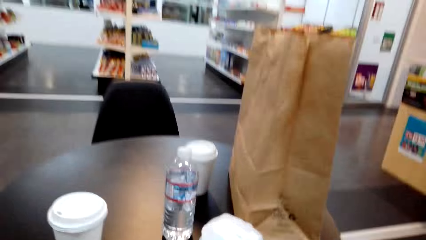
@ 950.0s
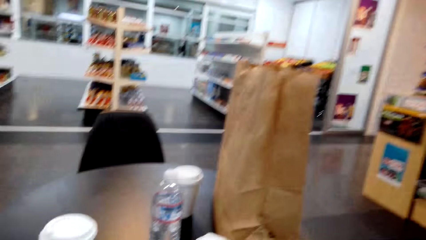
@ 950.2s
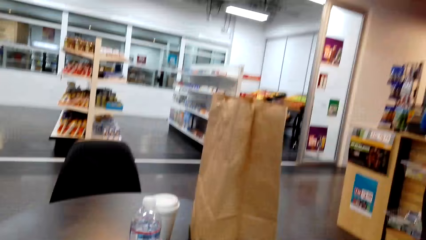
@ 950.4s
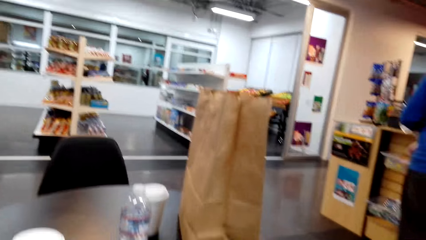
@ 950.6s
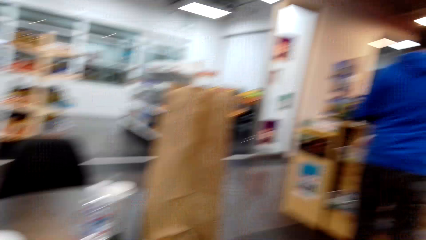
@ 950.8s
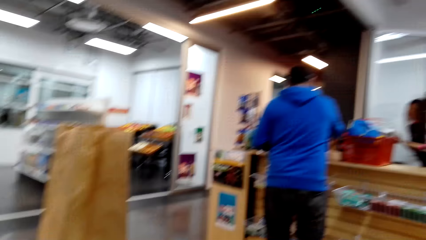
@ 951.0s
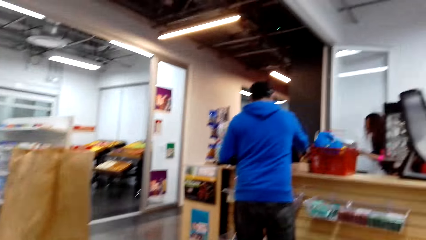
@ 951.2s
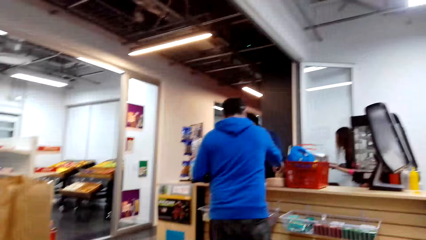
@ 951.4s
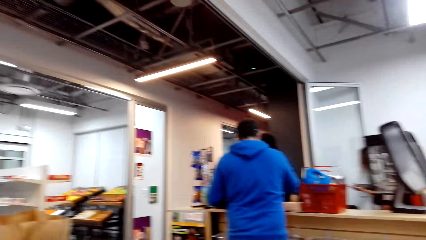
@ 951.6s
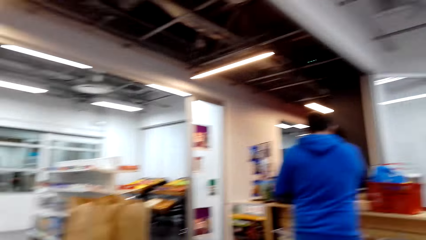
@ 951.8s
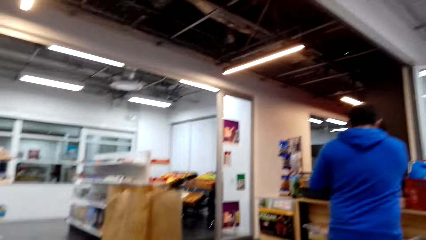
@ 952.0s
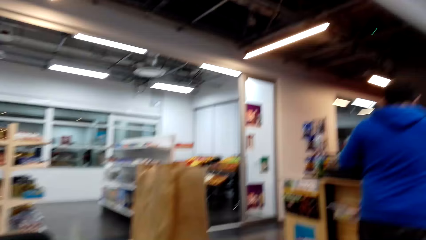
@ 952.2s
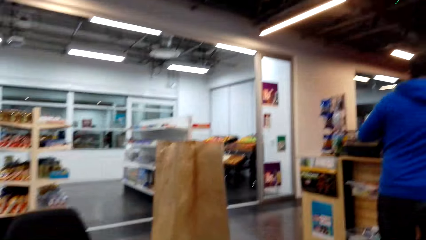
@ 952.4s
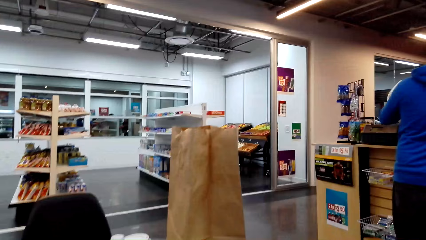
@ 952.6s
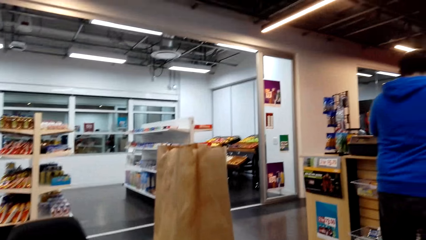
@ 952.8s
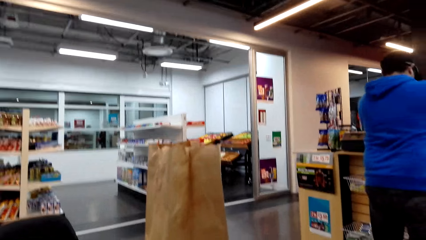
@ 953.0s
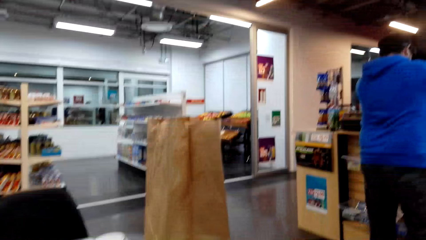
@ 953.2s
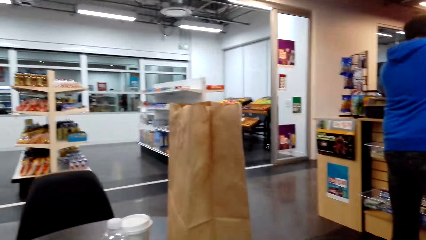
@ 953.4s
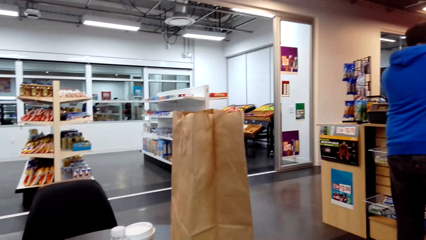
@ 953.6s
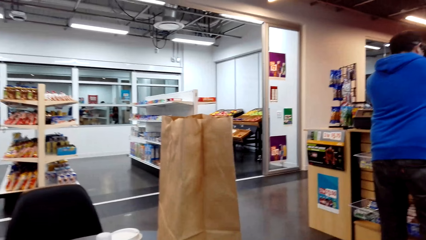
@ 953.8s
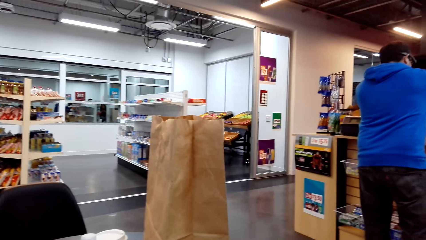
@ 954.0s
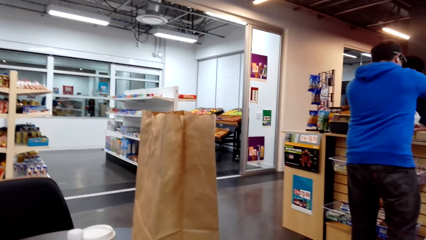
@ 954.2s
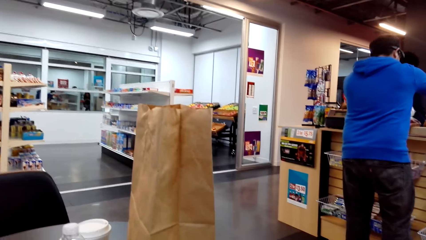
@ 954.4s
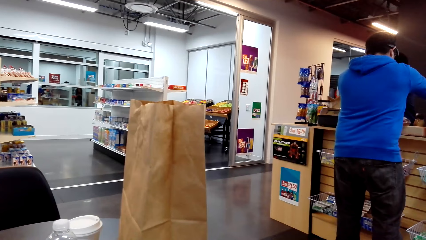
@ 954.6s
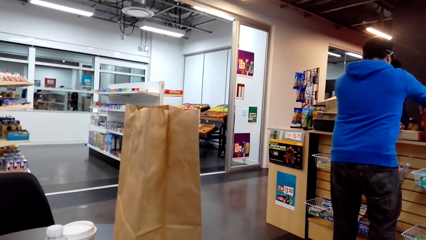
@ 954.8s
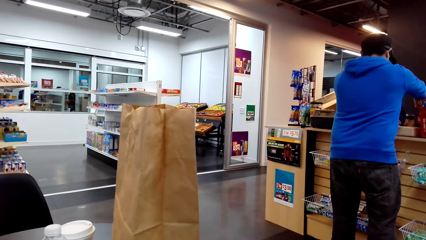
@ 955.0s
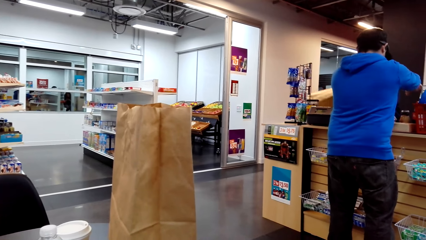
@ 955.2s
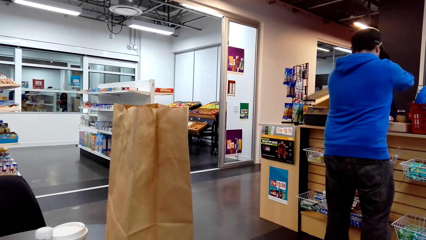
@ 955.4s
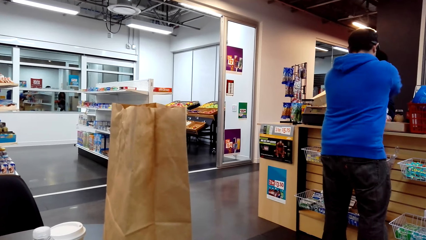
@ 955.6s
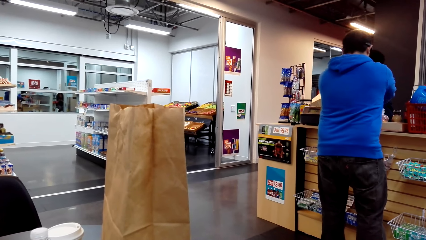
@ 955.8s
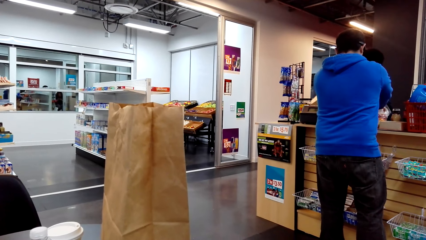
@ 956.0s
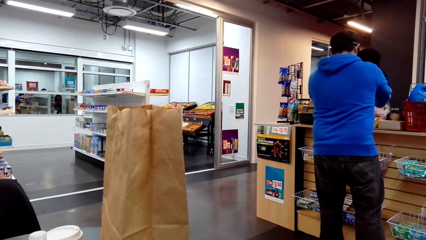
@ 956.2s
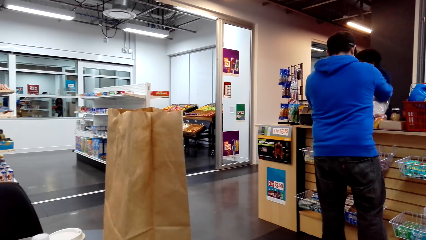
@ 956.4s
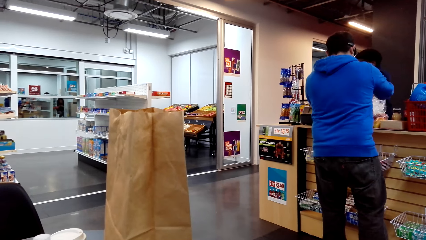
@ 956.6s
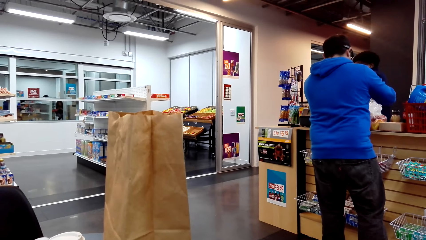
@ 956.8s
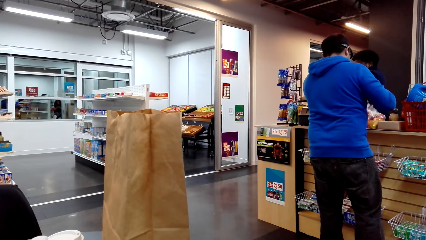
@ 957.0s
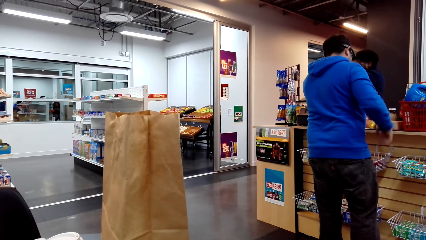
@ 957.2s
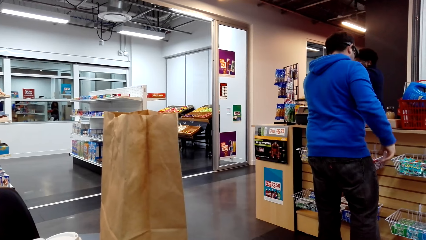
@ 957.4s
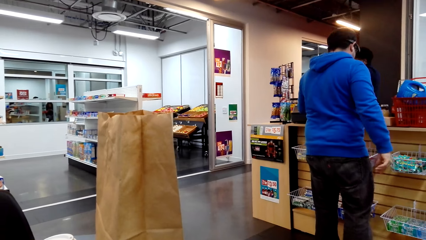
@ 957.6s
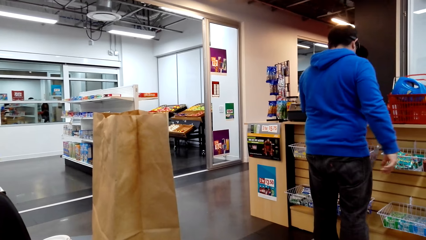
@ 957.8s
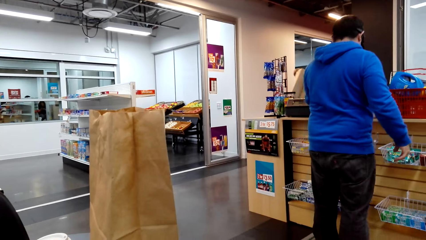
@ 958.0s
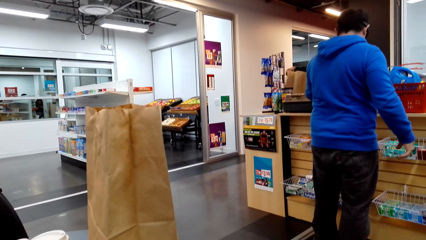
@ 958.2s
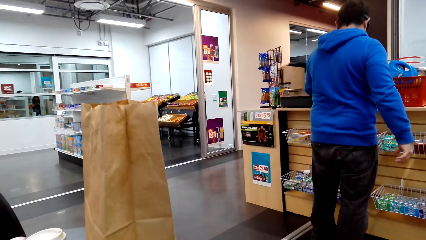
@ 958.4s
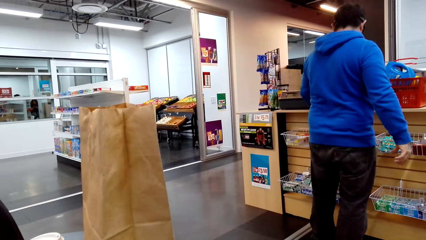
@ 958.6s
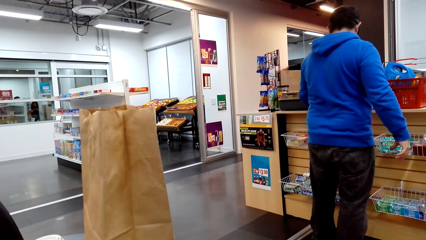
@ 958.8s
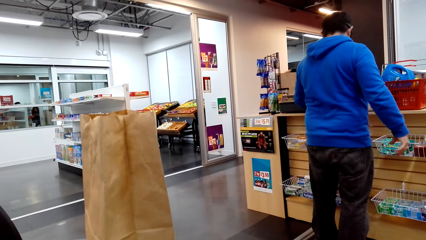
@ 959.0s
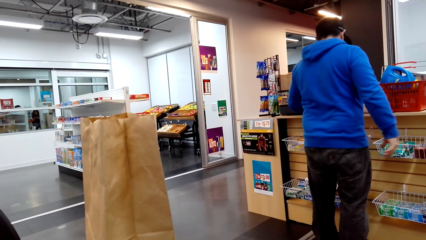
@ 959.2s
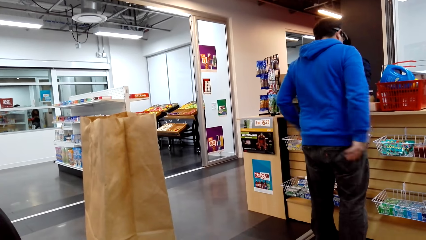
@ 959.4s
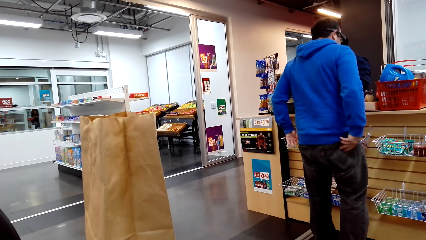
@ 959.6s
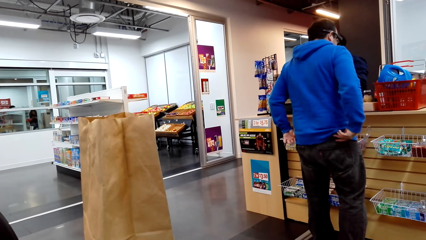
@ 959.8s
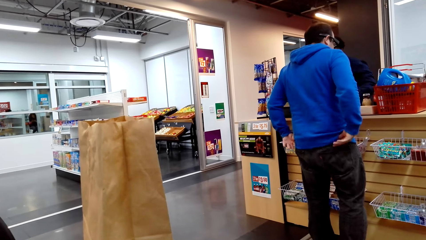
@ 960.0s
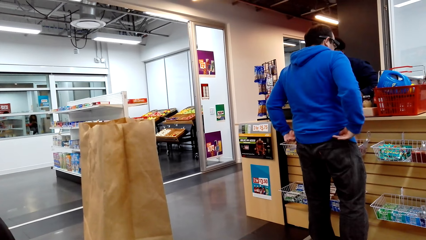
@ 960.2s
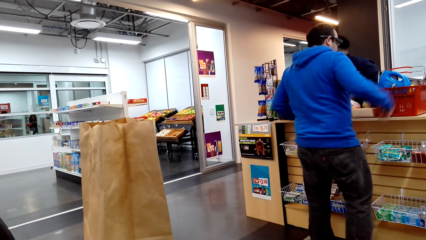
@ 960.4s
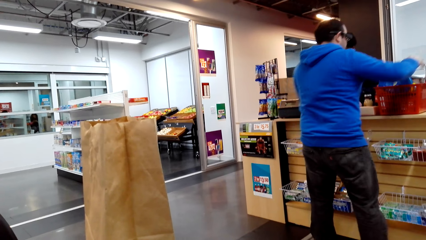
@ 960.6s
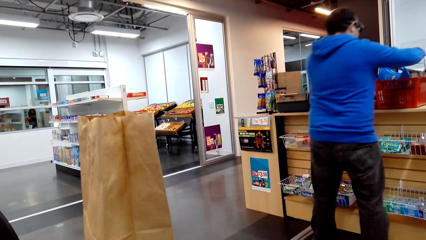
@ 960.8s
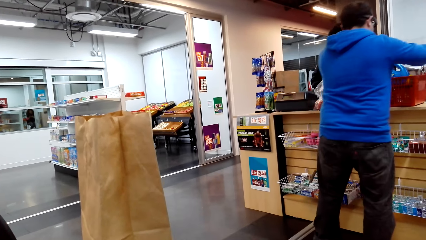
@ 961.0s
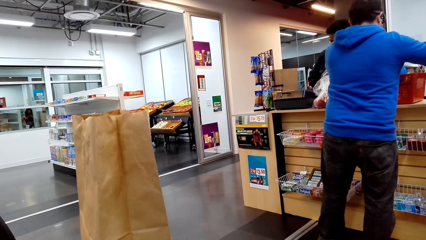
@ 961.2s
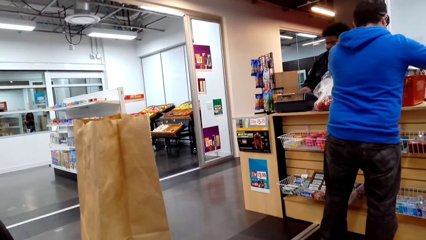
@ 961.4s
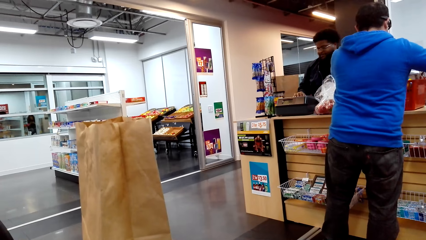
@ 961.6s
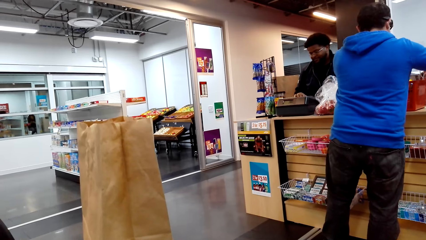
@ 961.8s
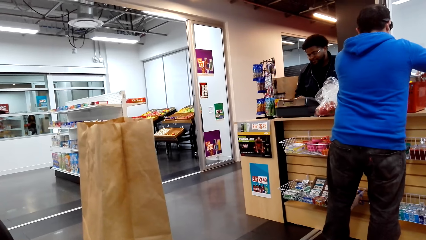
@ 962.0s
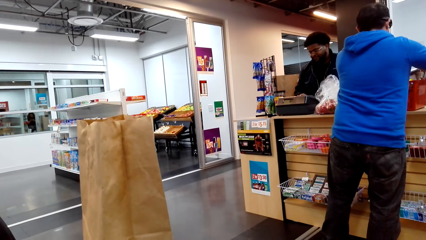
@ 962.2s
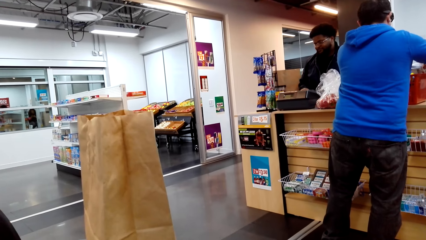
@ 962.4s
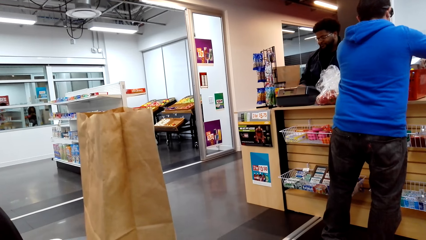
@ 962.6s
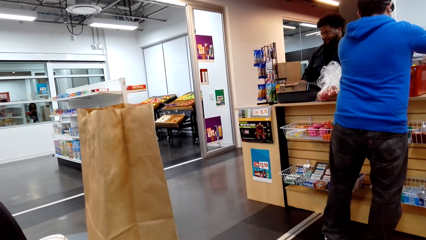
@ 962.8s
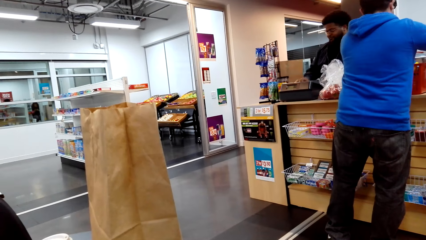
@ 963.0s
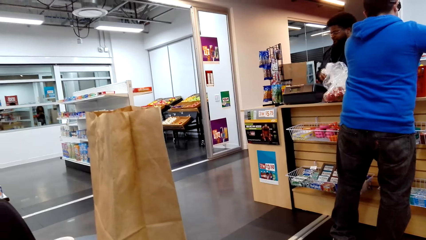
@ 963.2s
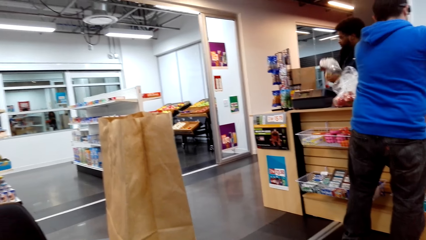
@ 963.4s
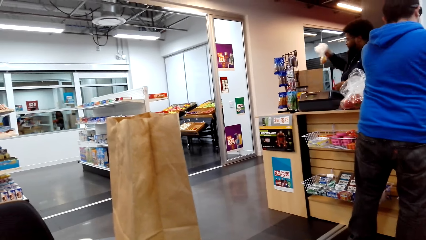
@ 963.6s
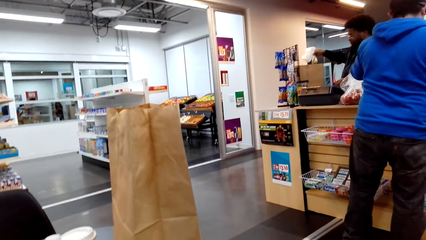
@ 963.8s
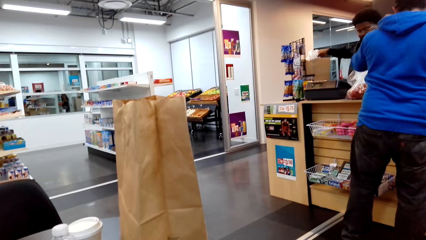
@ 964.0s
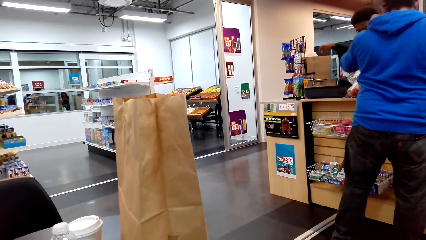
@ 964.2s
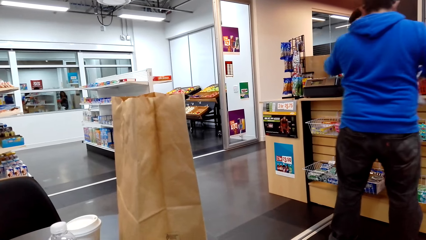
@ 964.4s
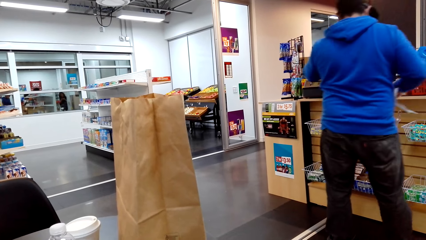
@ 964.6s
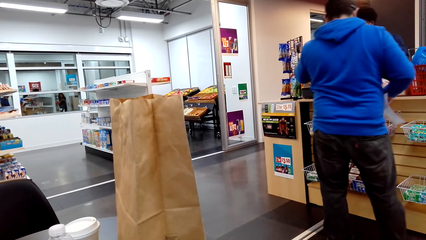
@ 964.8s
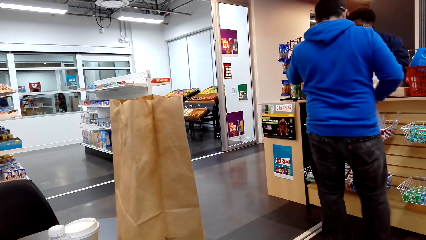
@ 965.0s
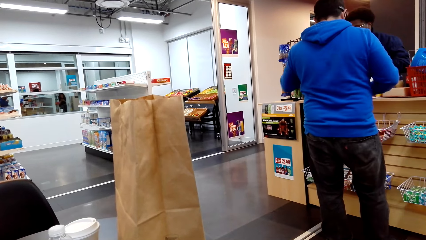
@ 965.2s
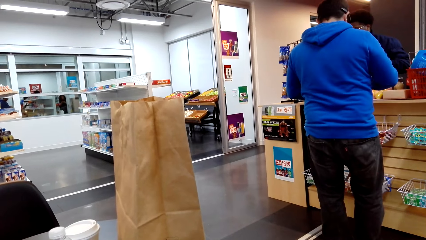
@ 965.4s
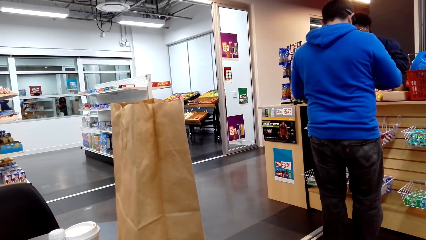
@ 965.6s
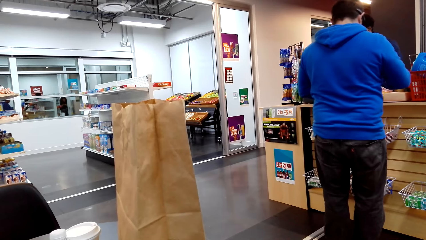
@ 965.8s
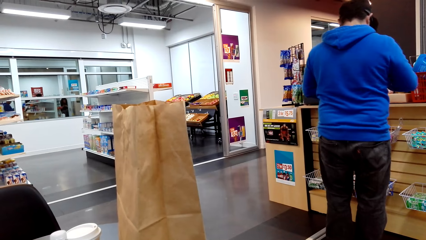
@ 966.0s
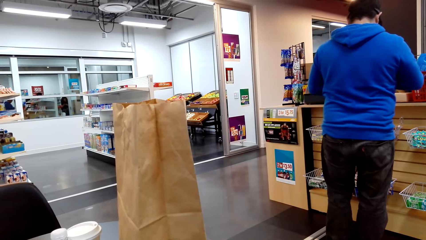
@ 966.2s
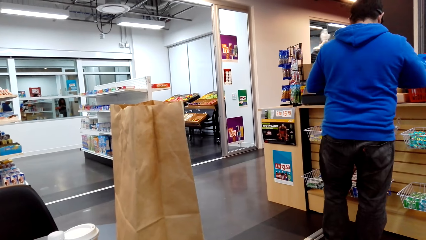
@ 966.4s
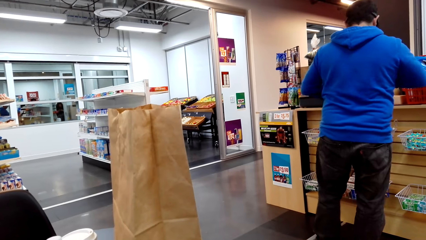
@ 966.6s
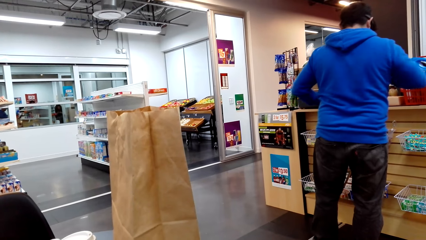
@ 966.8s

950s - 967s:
The camera wearer looks around. A man stands at the counter.
